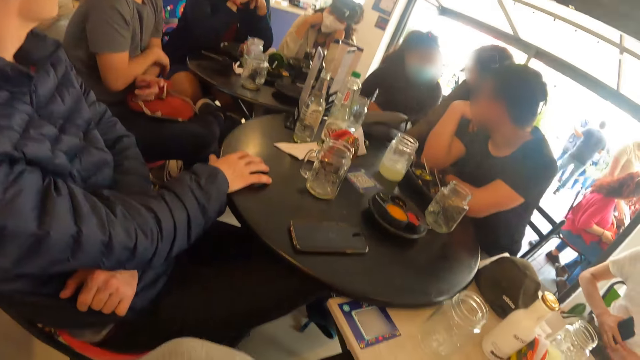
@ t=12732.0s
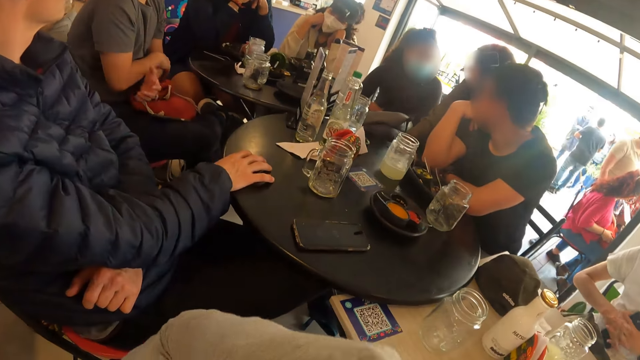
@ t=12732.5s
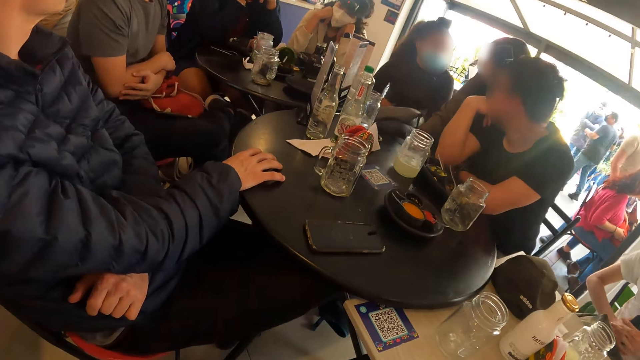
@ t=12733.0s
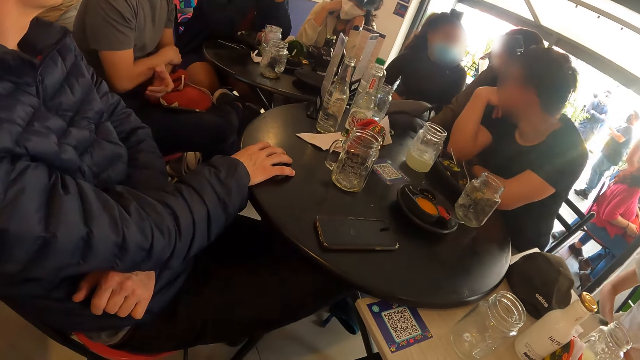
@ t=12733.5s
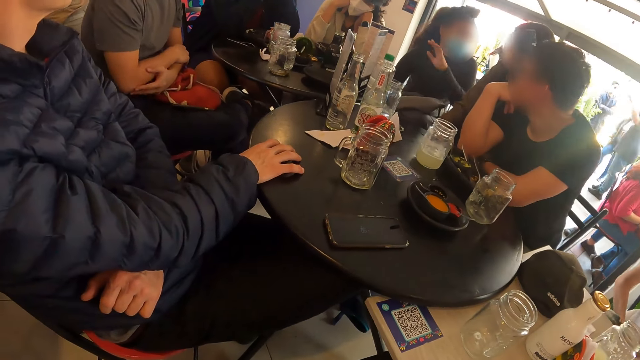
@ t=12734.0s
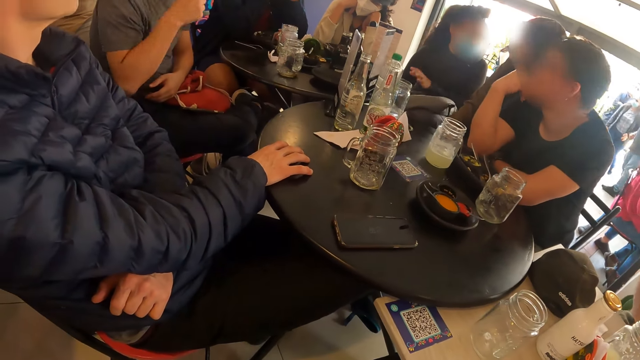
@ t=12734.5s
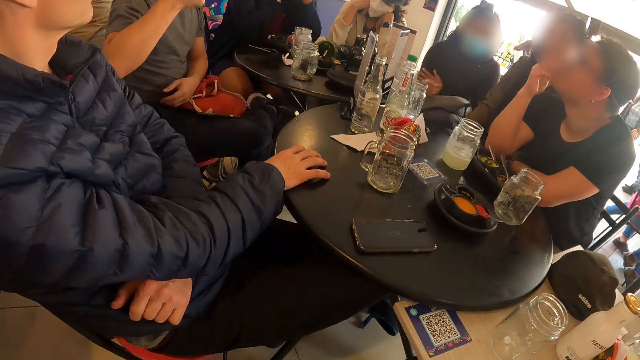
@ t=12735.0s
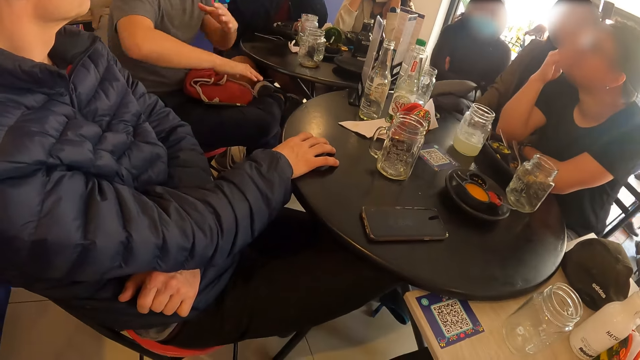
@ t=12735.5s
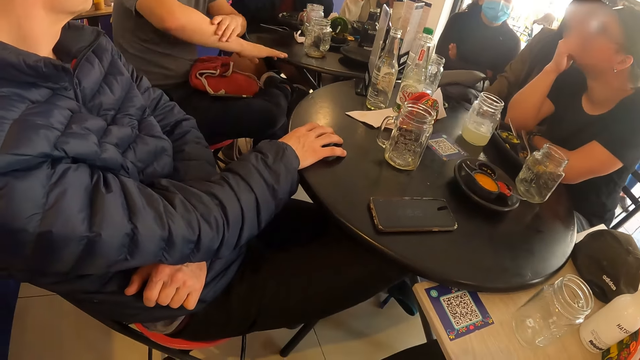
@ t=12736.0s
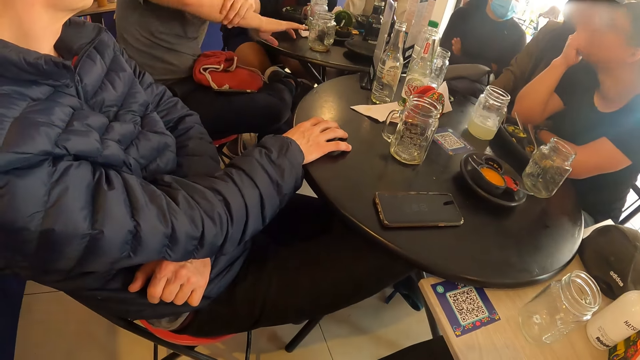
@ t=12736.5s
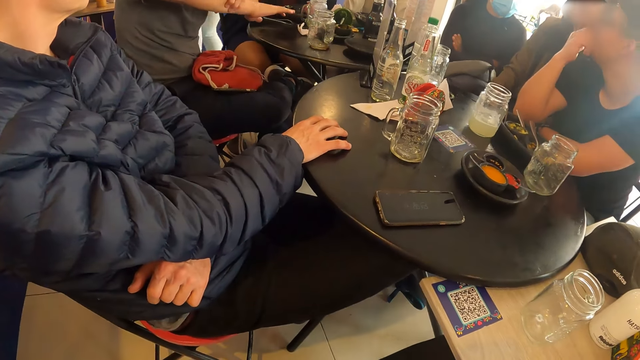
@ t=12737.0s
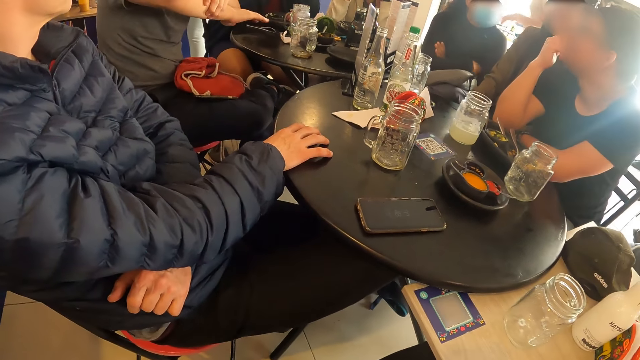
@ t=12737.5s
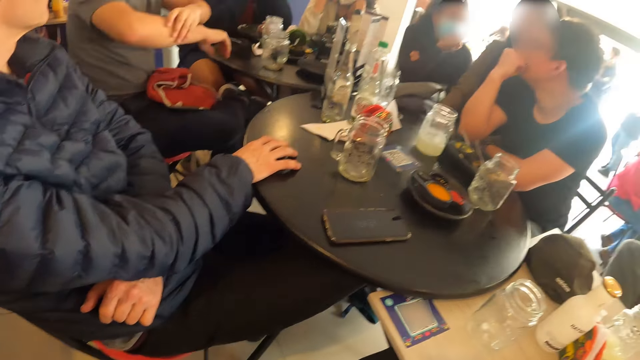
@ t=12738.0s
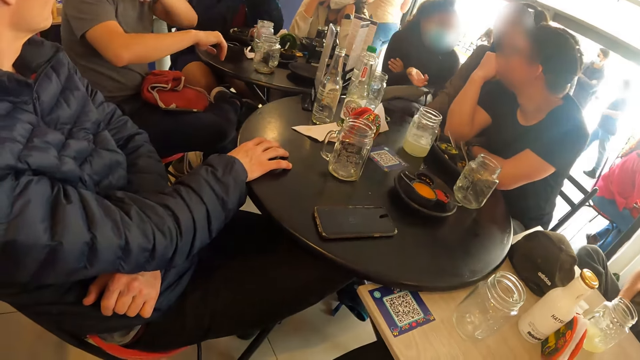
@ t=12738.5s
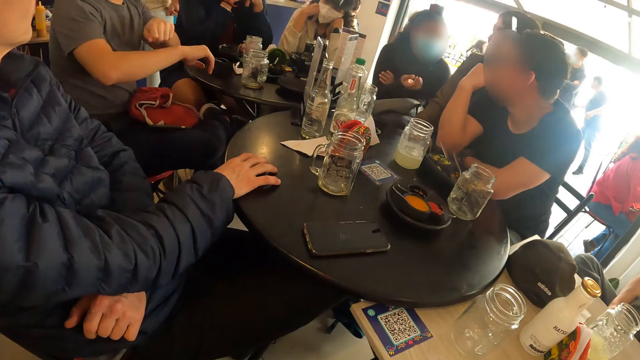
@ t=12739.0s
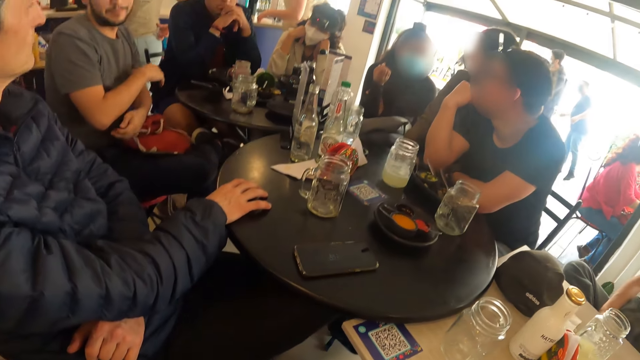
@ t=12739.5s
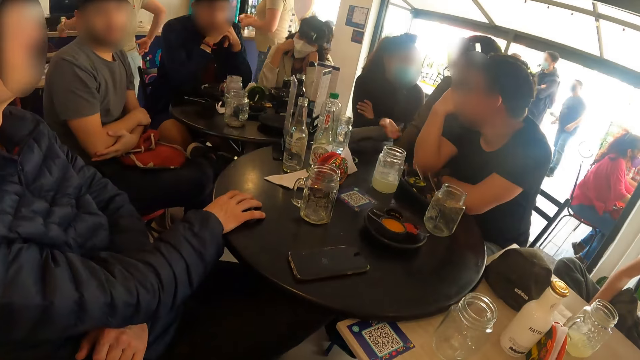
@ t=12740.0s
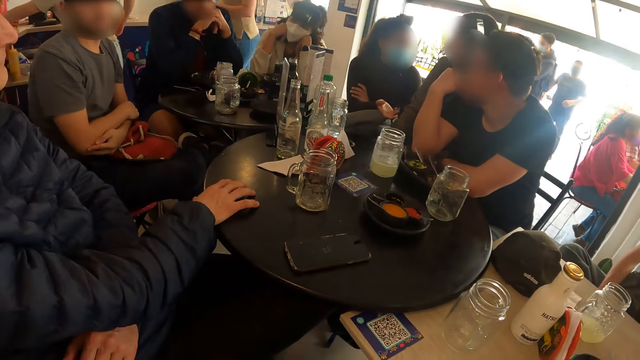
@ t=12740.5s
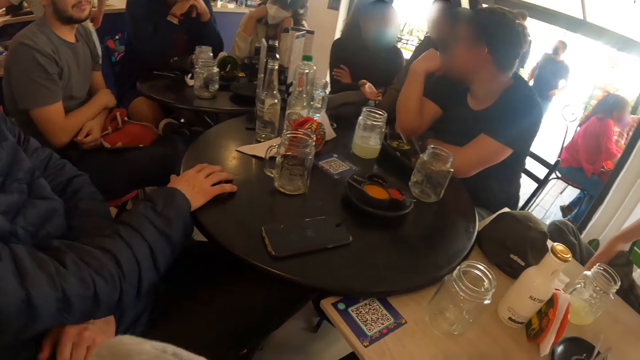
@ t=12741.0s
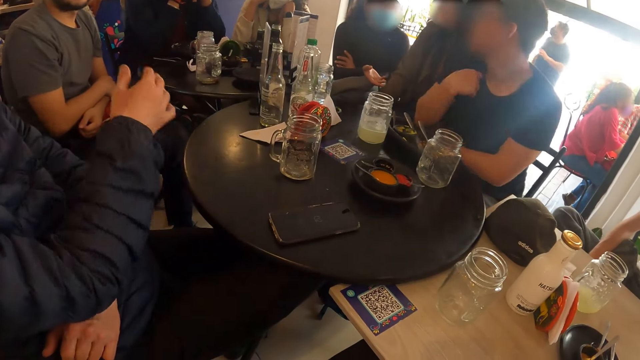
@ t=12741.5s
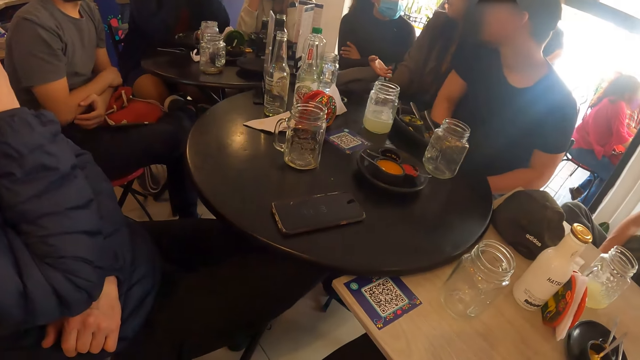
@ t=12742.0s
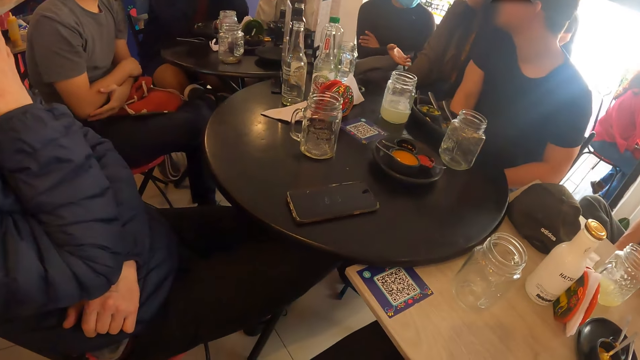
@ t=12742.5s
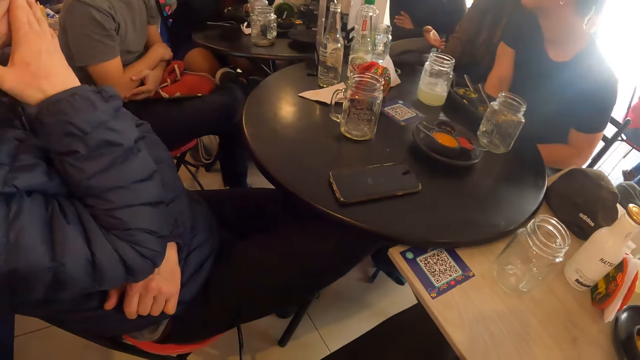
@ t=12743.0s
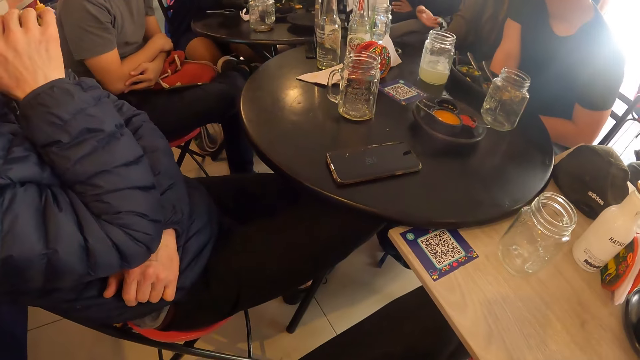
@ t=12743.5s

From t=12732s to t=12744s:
The camera wearer looks at the table repeatedly. The man touches his face with his right hand.

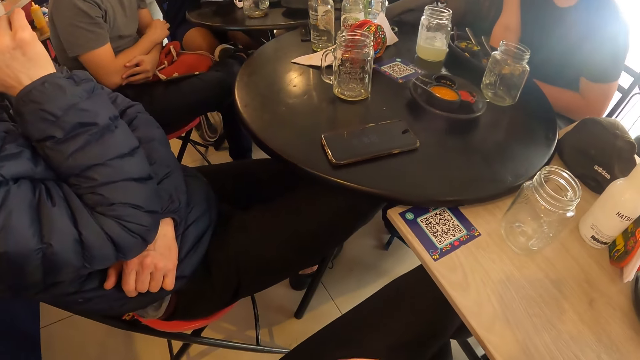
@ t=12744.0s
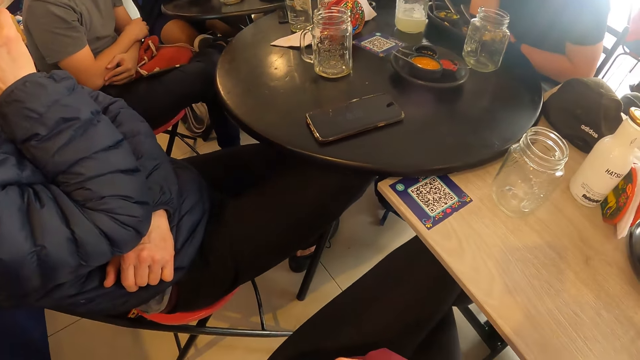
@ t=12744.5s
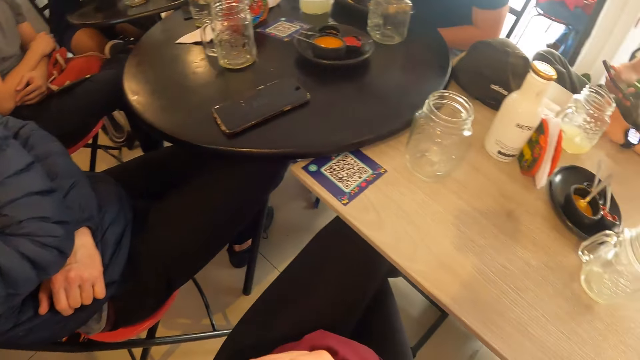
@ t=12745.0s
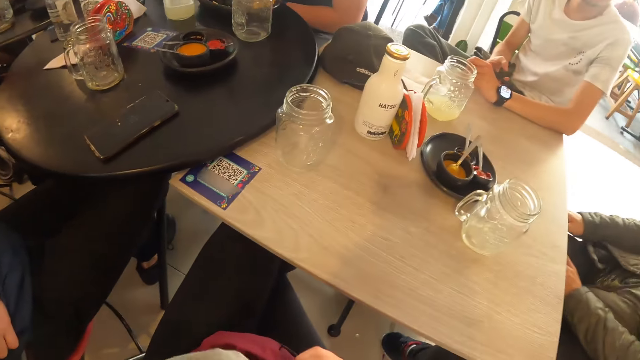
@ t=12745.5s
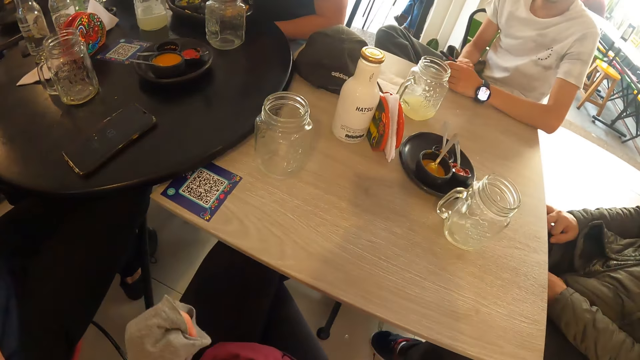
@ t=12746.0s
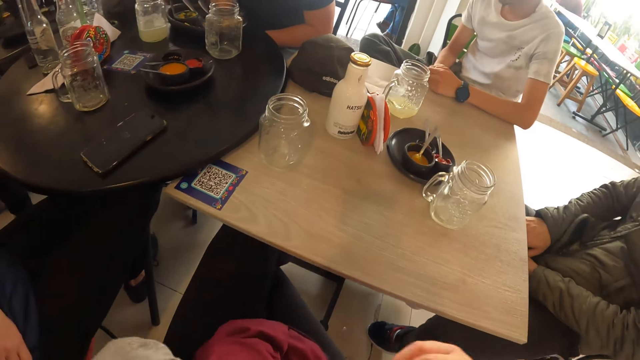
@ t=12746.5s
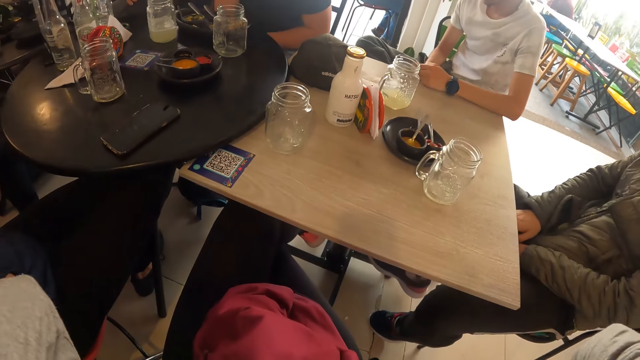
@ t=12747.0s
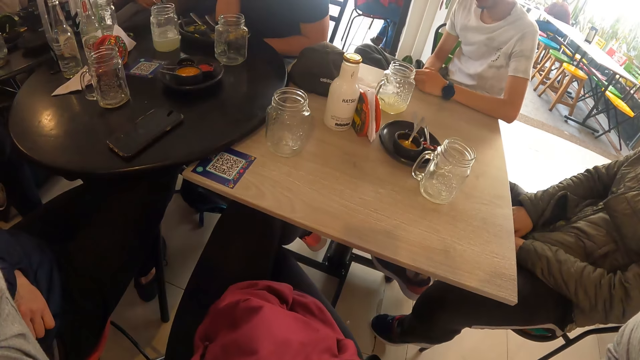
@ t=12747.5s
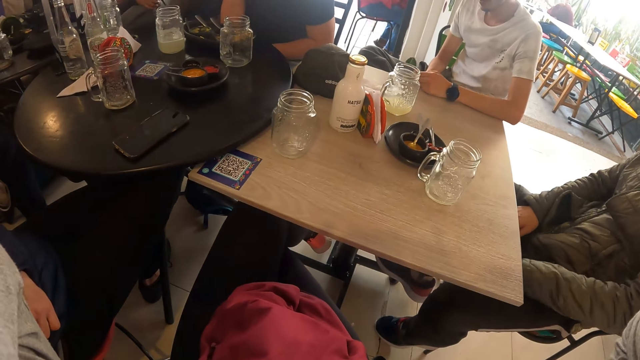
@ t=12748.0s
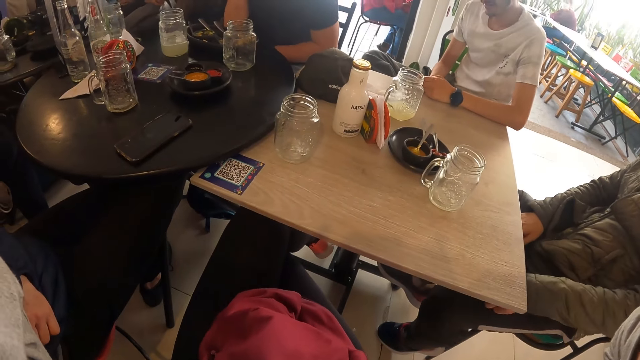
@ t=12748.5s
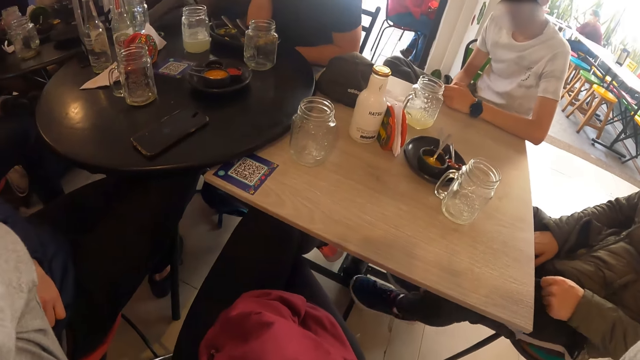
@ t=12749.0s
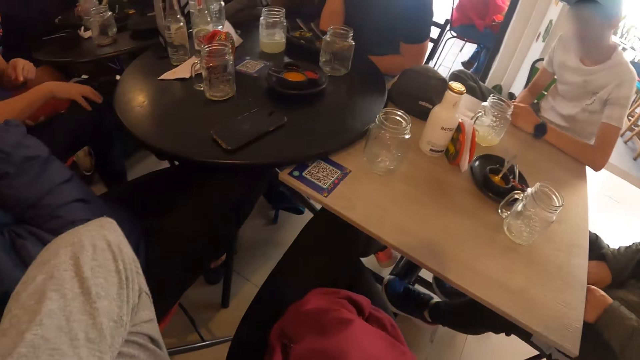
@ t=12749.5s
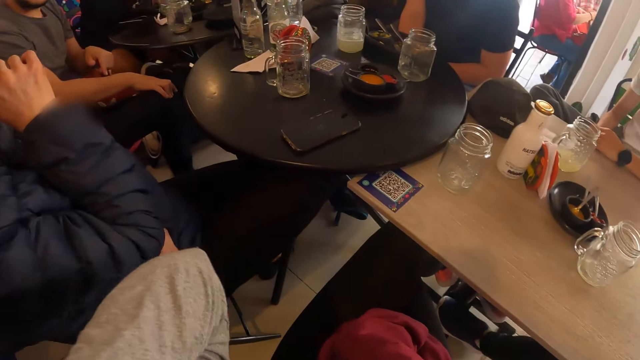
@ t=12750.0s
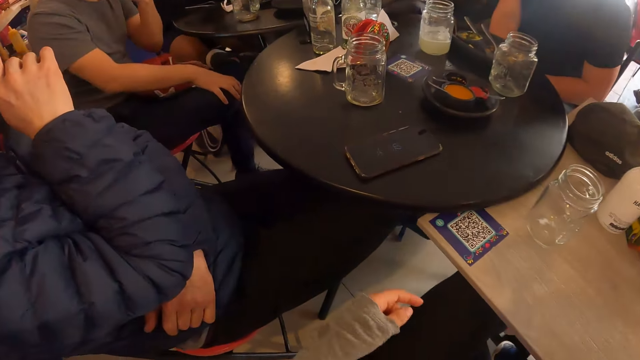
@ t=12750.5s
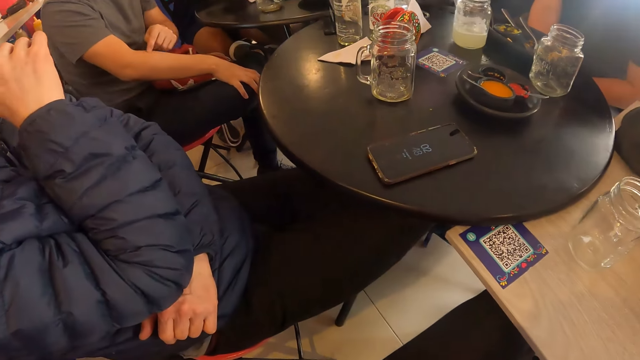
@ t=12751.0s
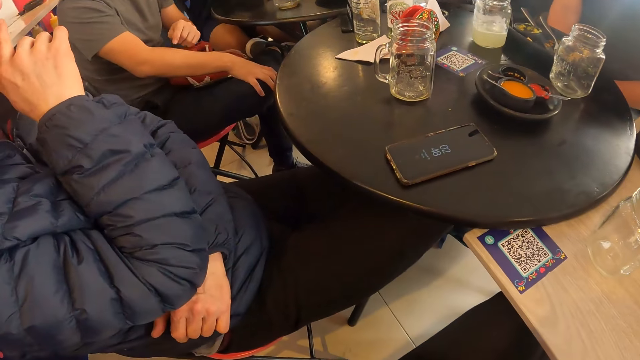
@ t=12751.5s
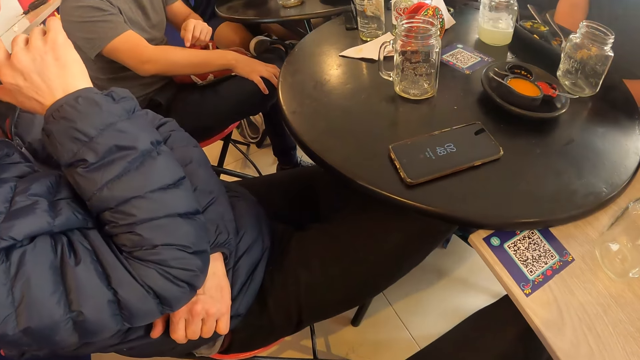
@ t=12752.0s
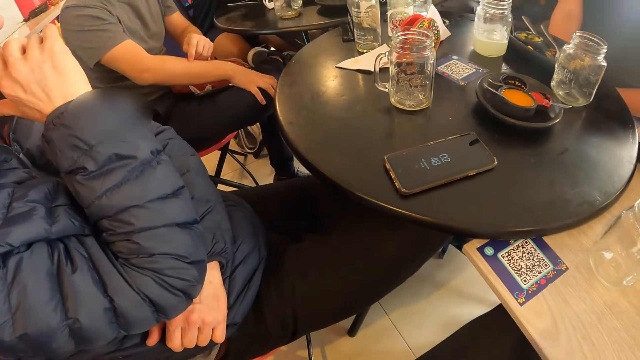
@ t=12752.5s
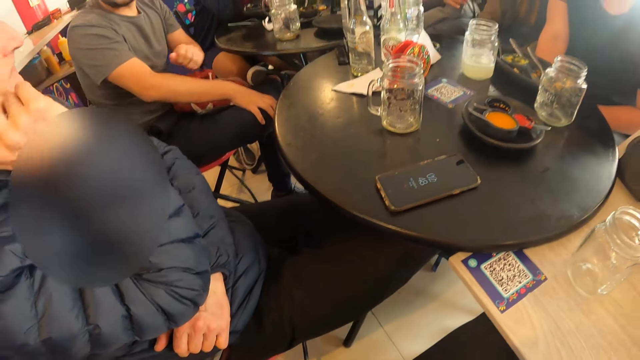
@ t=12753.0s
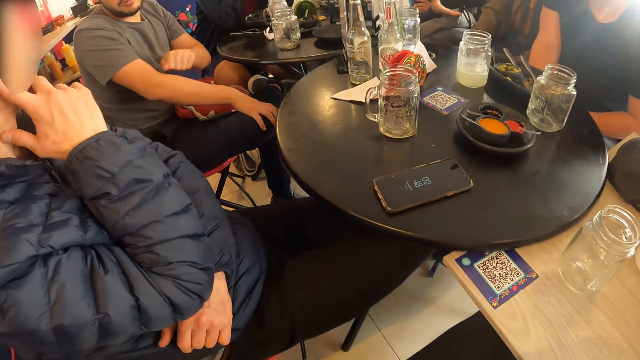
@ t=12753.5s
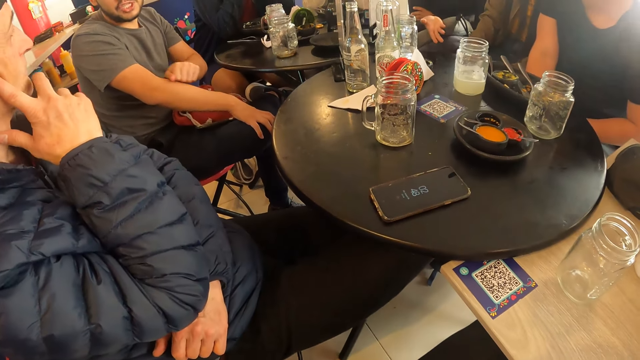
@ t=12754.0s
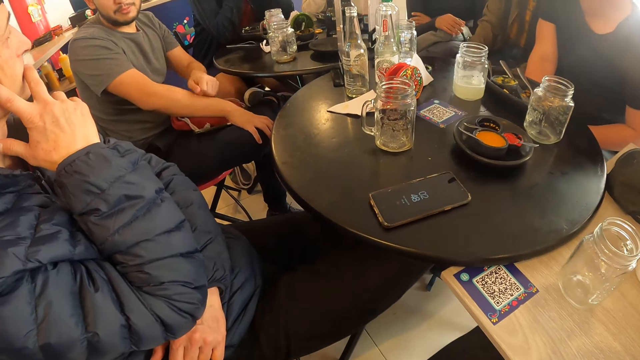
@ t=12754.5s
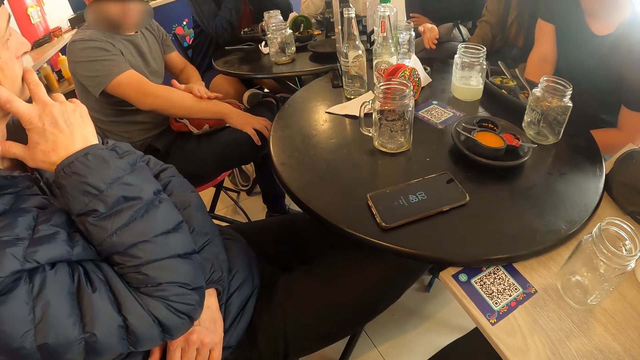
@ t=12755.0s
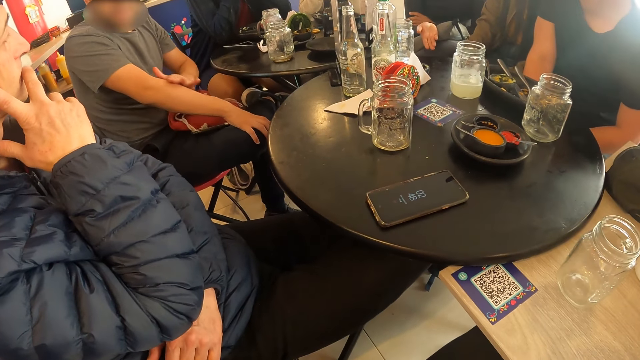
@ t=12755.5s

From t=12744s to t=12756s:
The camera wearer looks at the table. The man rubs his right hand on his left hand. The camera wearer looks at the table. They look at the table again.
